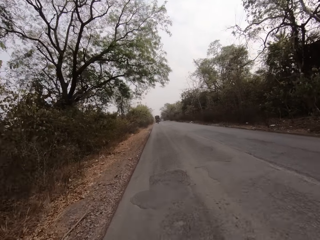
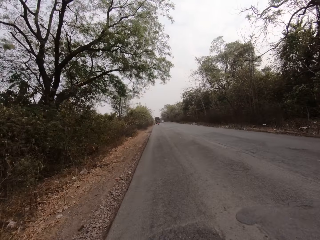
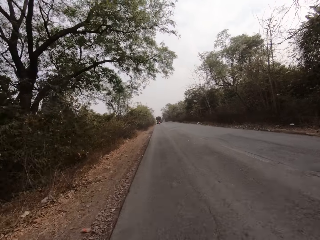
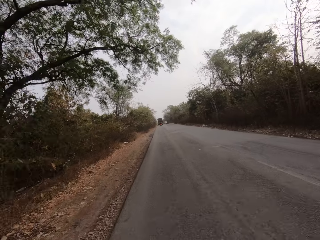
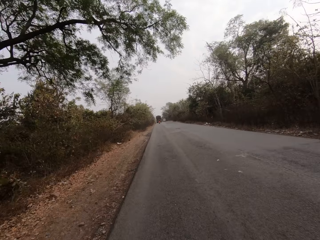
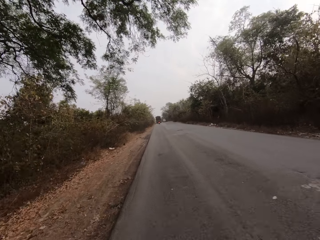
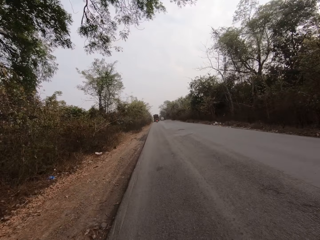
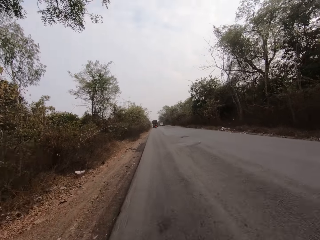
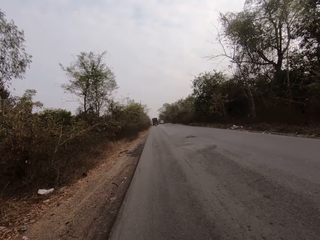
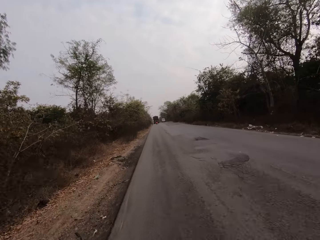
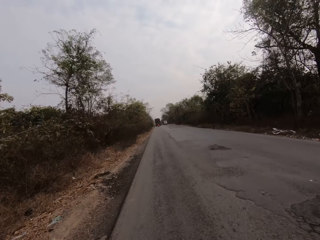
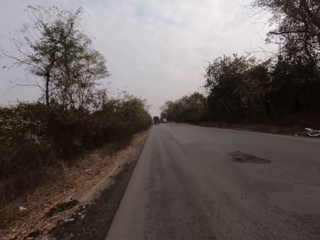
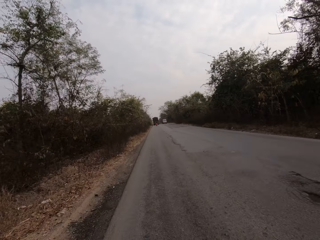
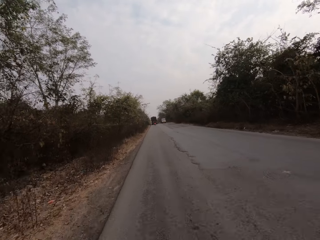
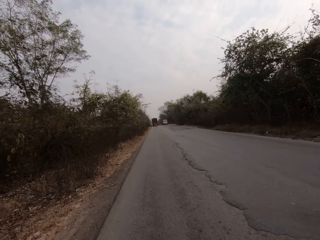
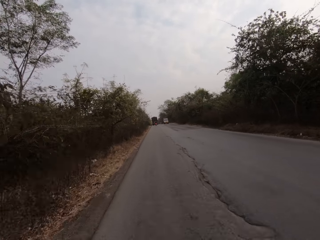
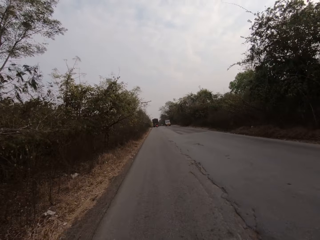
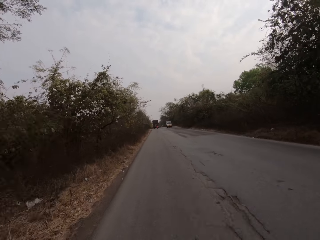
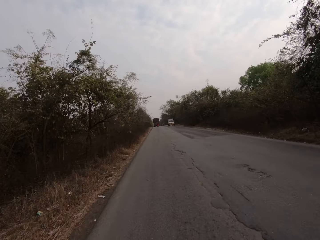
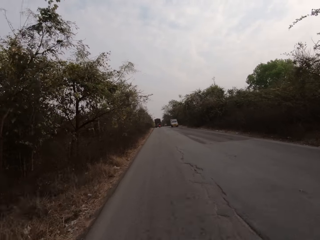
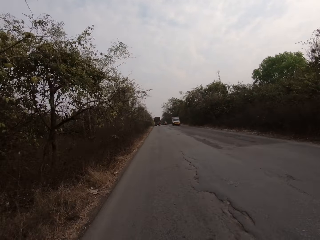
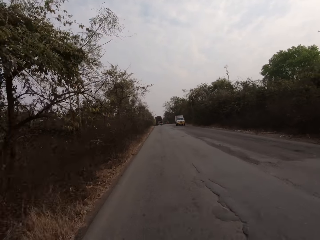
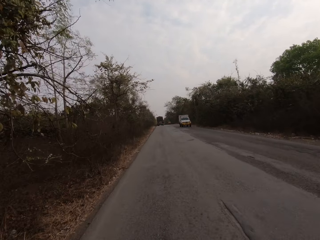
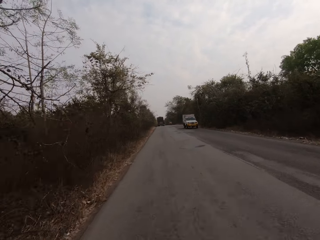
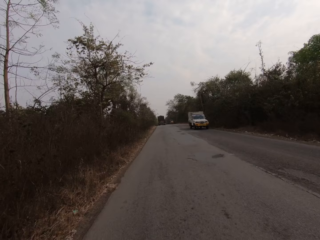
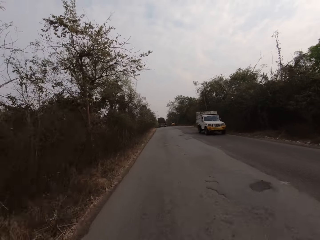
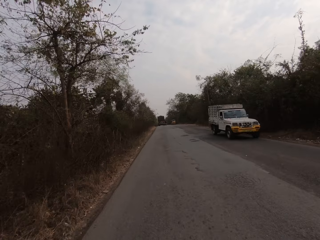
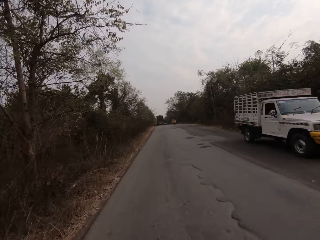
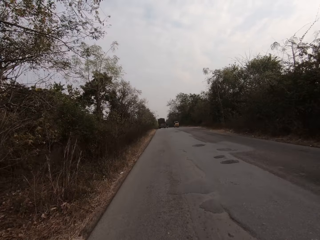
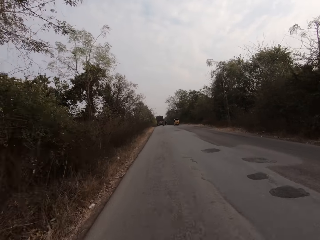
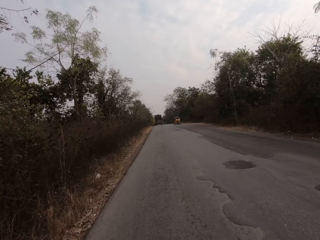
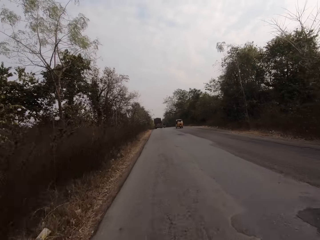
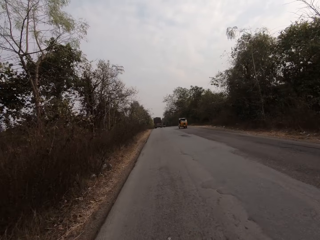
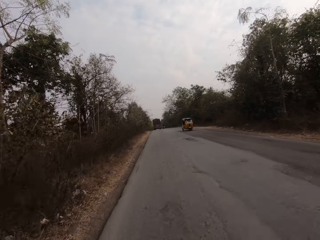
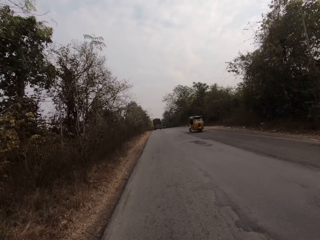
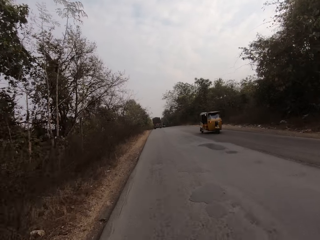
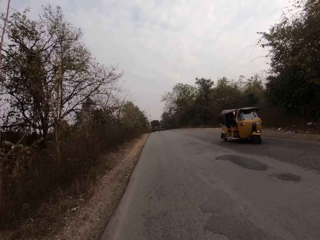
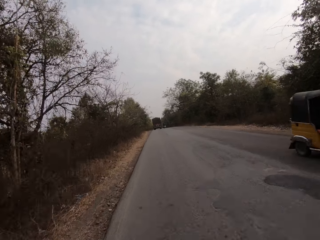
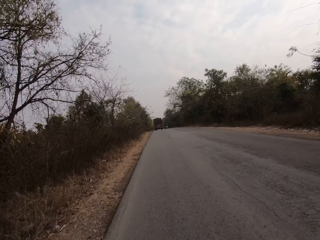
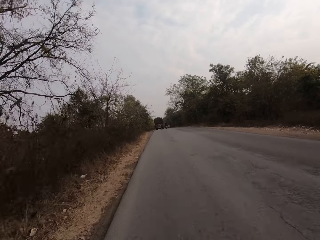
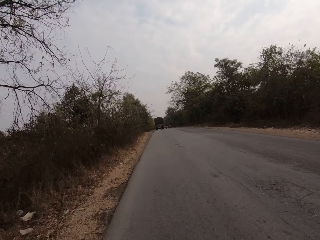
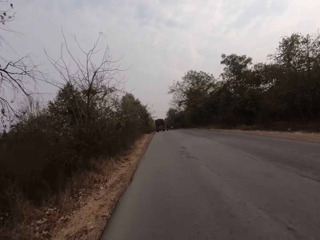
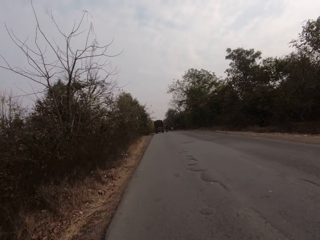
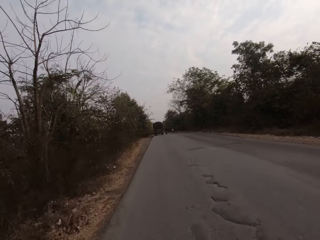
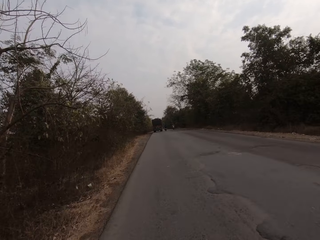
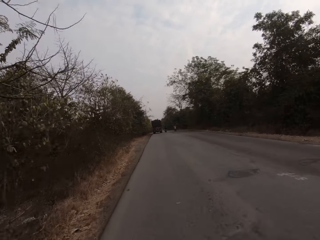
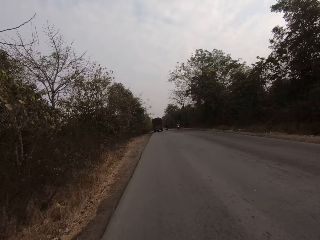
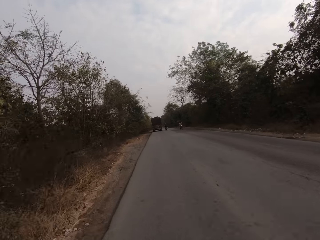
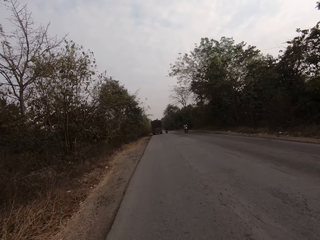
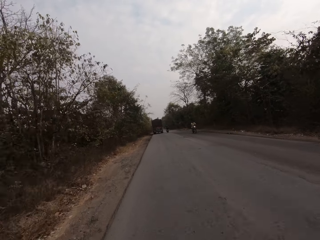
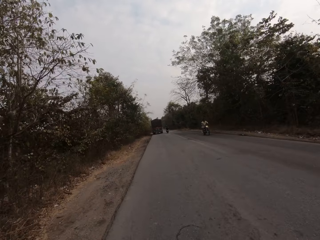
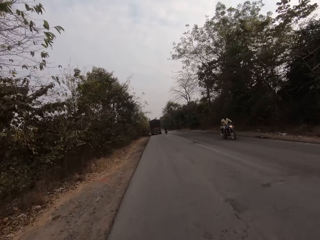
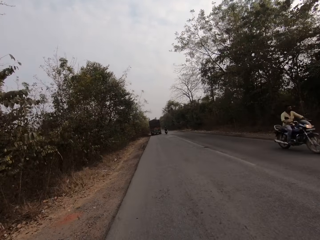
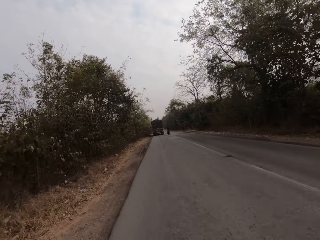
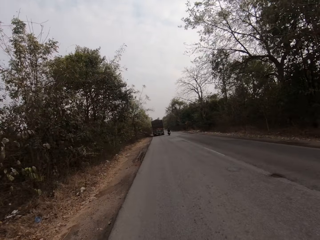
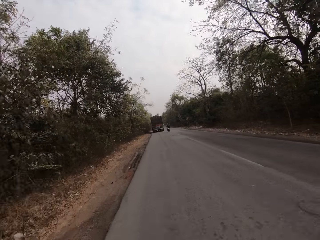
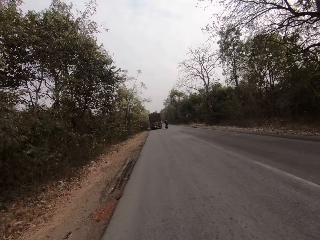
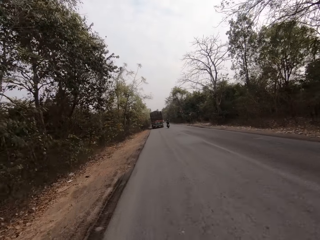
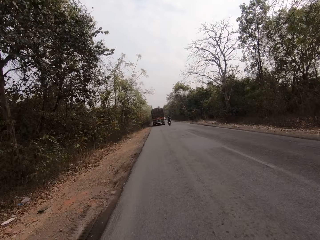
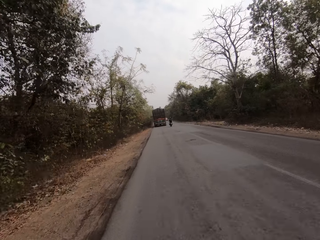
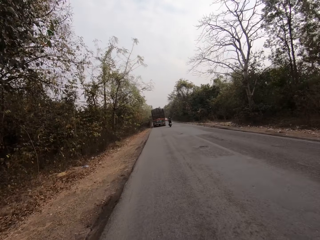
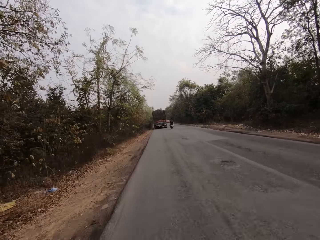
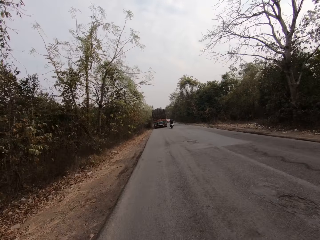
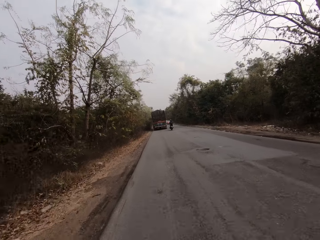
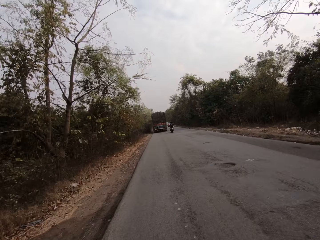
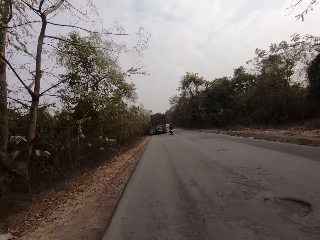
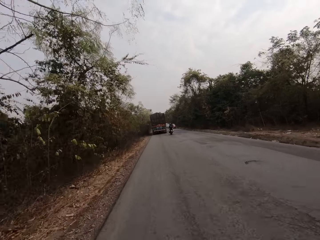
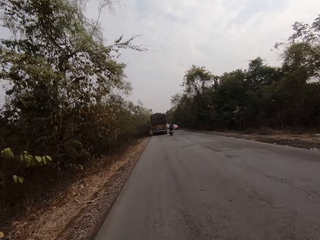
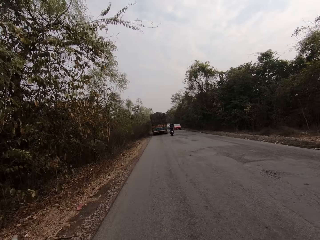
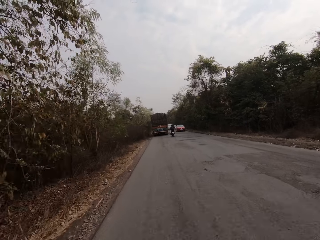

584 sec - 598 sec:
The camera wearer drives past a truck. They drive past a tricycle. They drive past a bike.

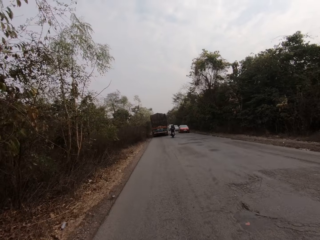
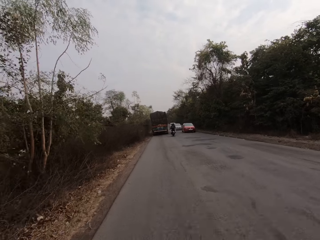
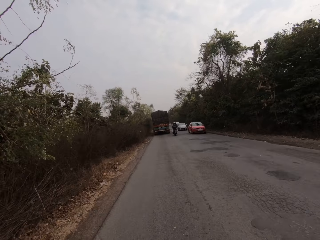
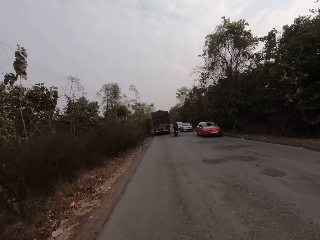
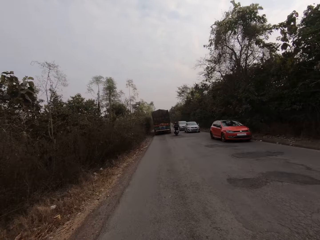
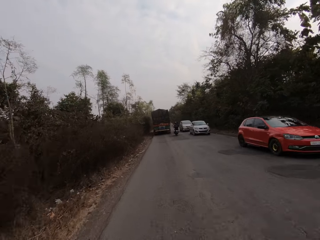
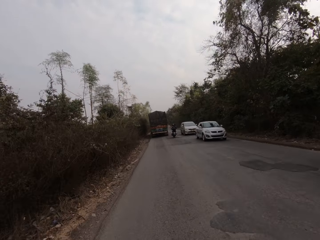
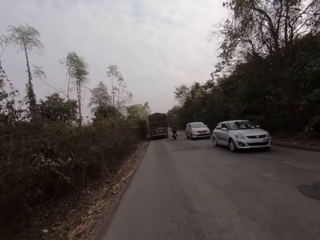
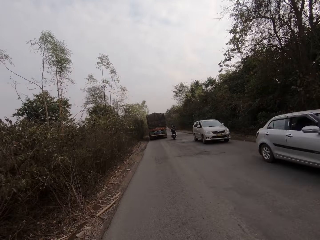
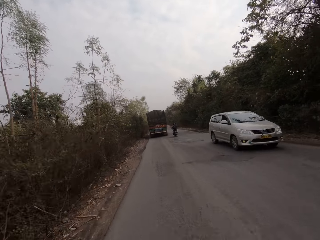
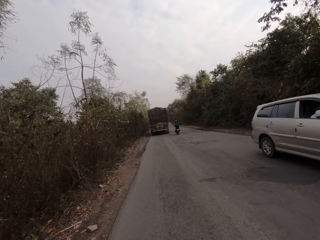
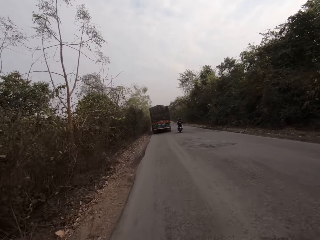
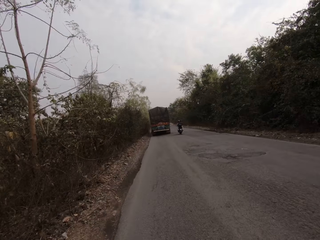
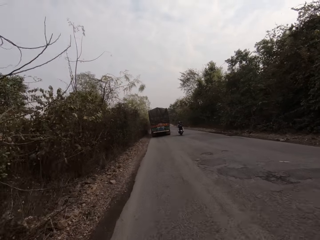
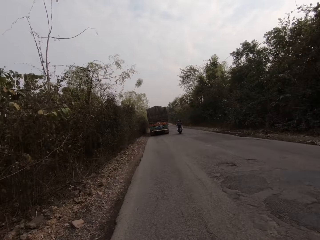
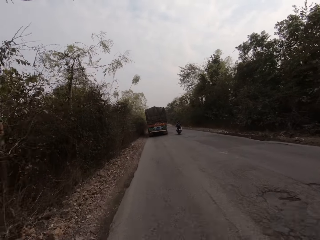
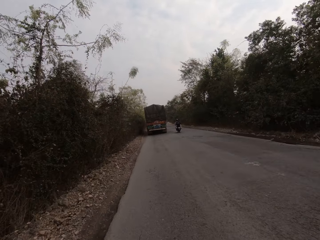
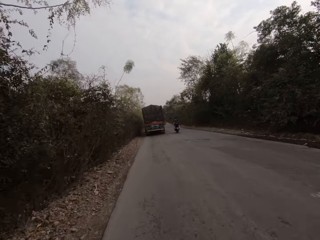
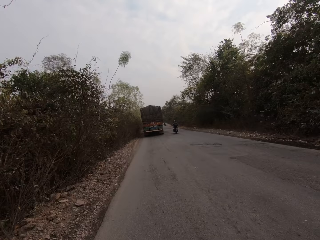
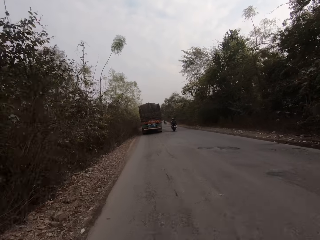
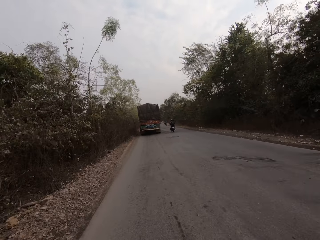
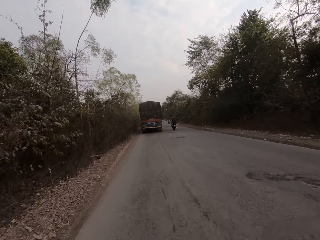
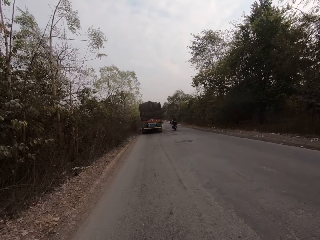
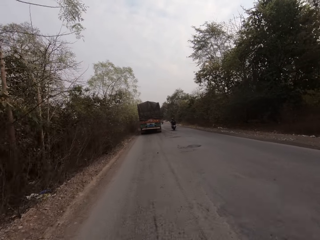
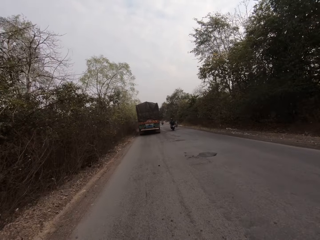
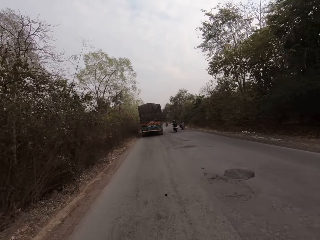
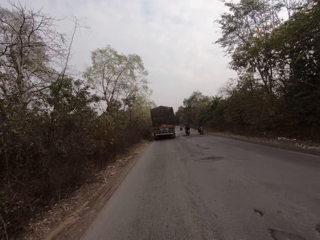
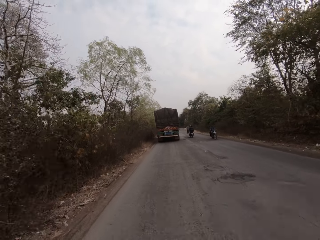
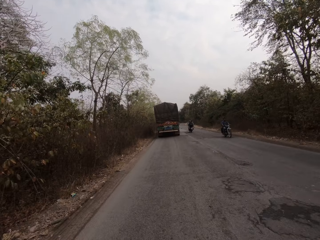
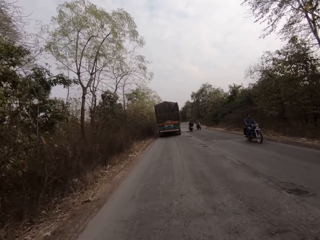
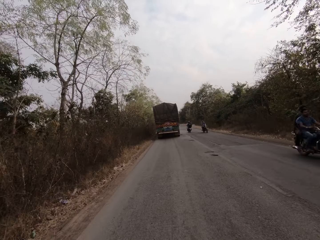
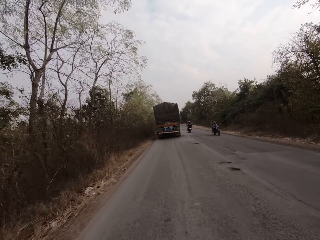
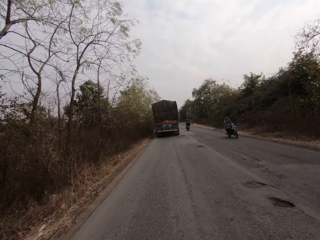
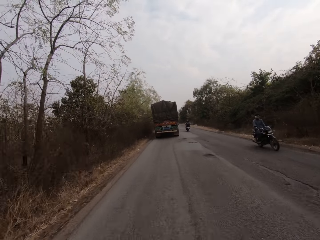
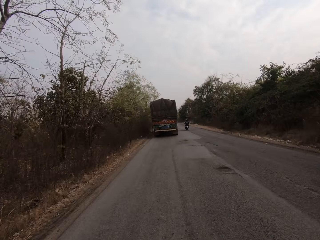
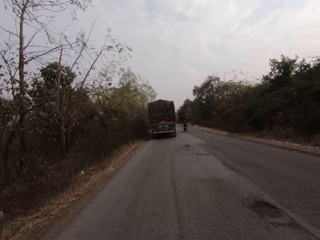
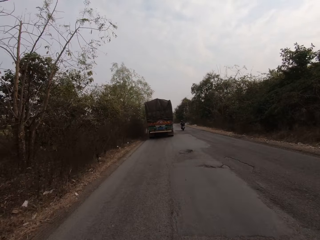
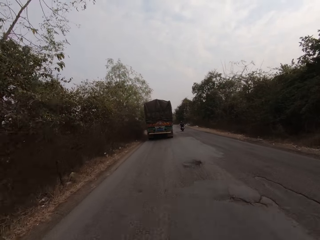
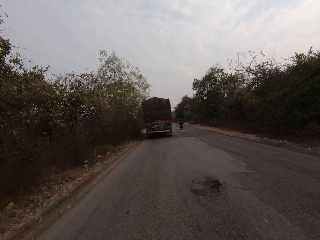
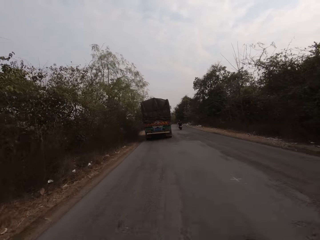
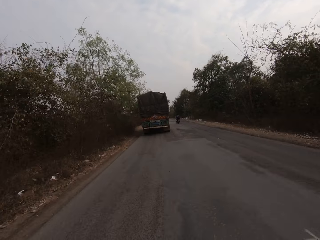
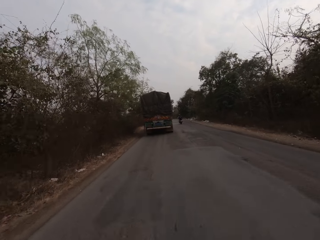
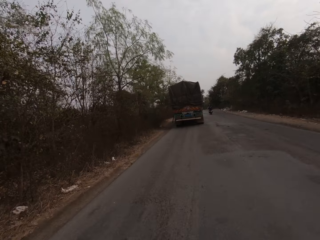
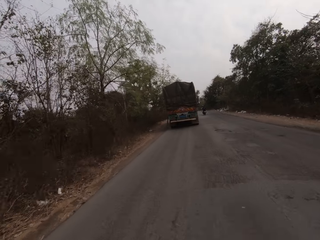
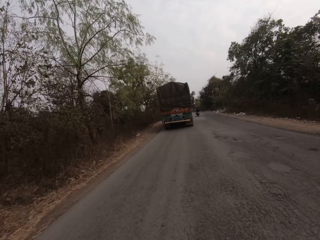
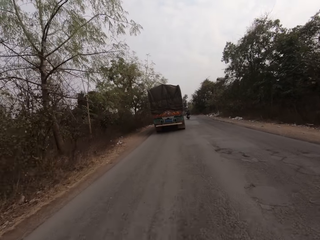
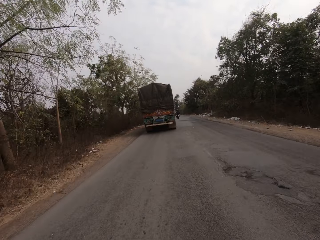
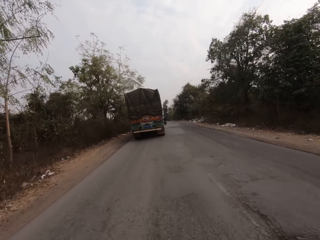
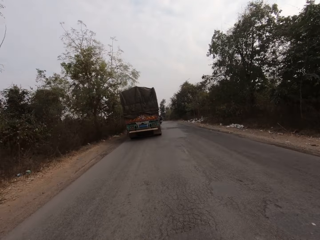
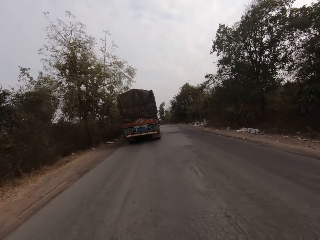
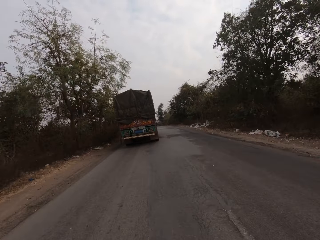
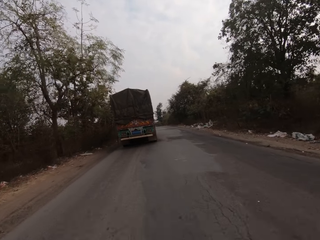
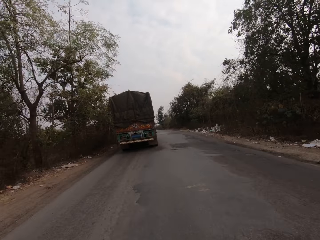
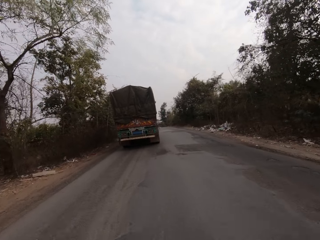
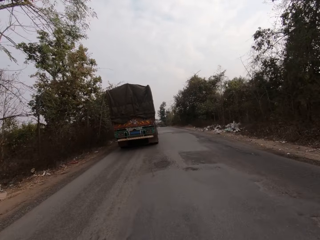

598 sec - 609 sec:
The camera wearer drives past a car. They drive past a car repeatedly. They drive past a bike. They drive past a bike again.
